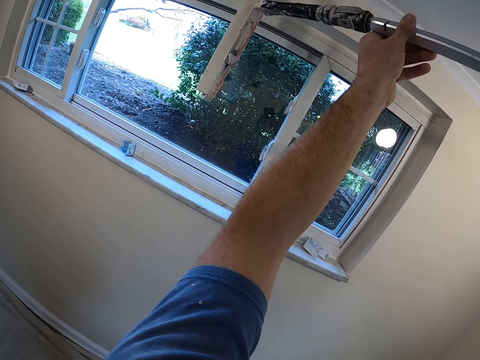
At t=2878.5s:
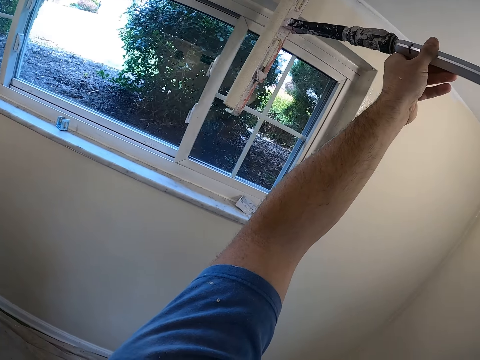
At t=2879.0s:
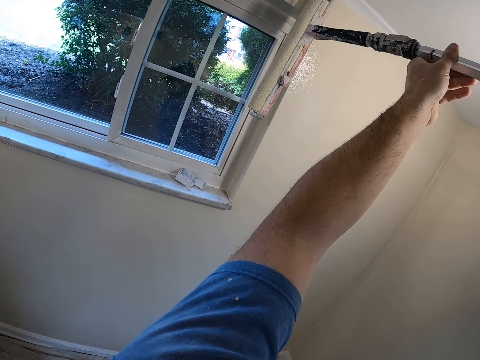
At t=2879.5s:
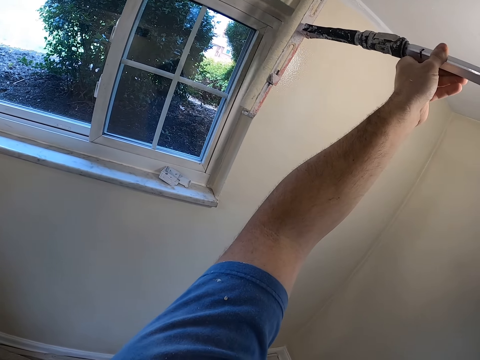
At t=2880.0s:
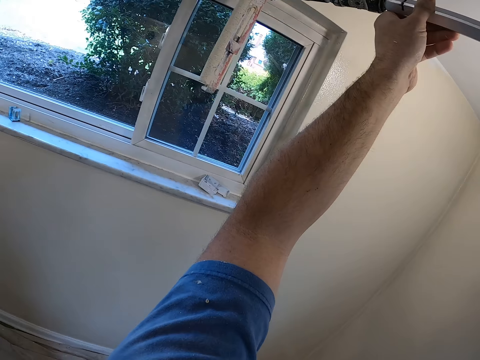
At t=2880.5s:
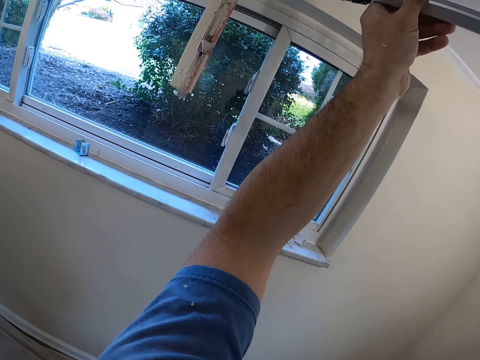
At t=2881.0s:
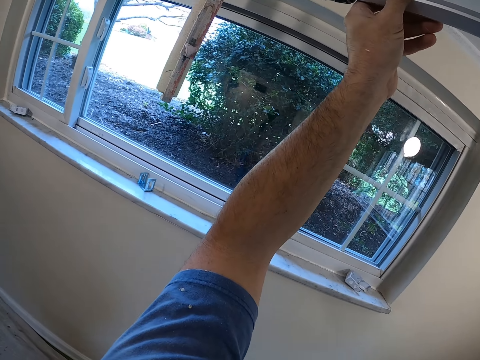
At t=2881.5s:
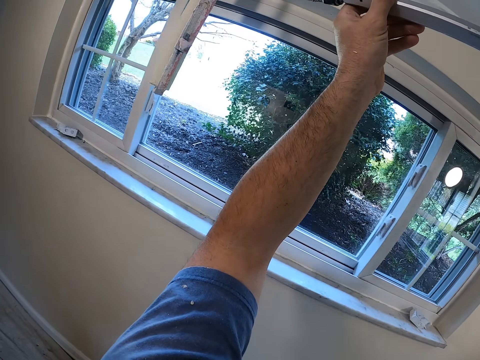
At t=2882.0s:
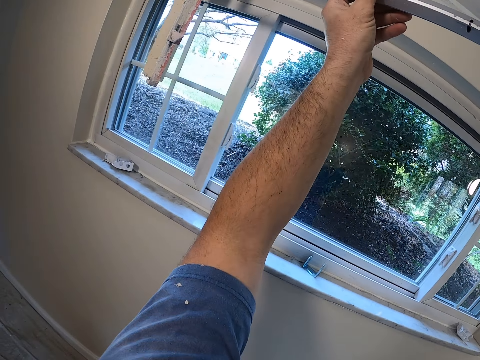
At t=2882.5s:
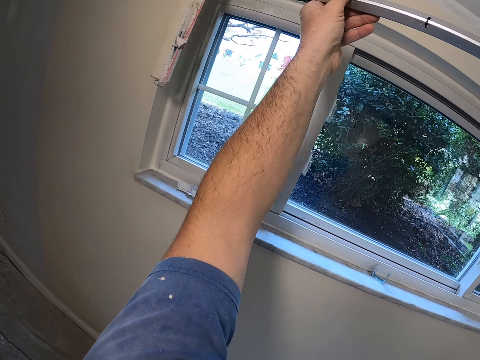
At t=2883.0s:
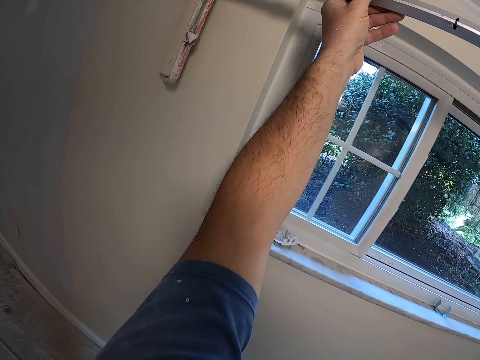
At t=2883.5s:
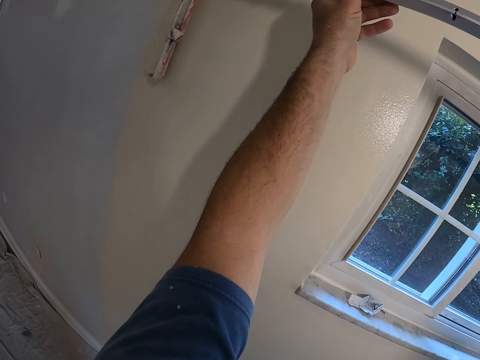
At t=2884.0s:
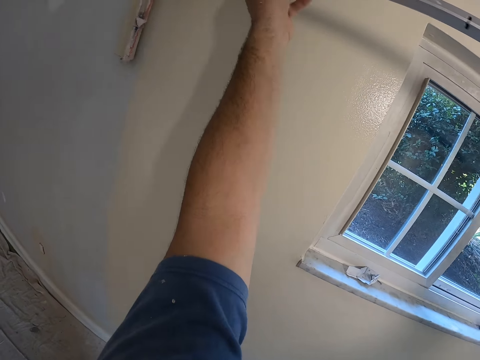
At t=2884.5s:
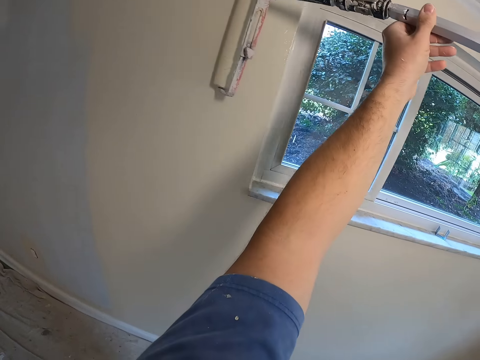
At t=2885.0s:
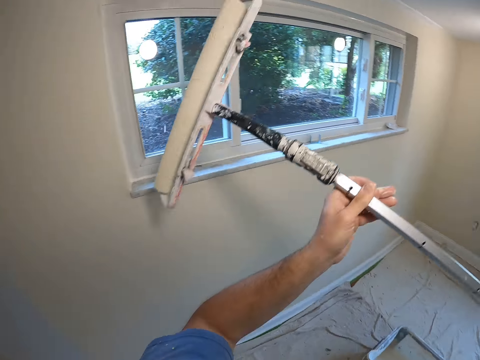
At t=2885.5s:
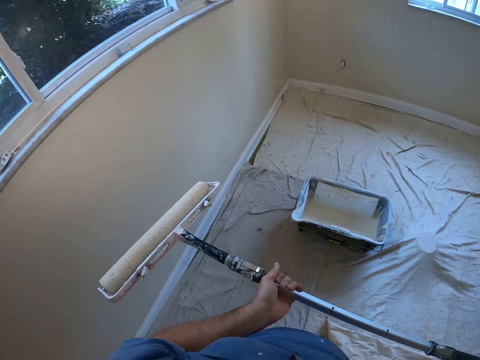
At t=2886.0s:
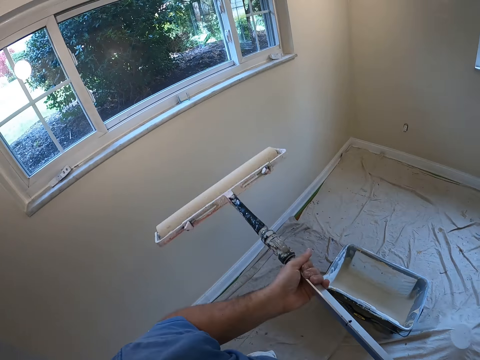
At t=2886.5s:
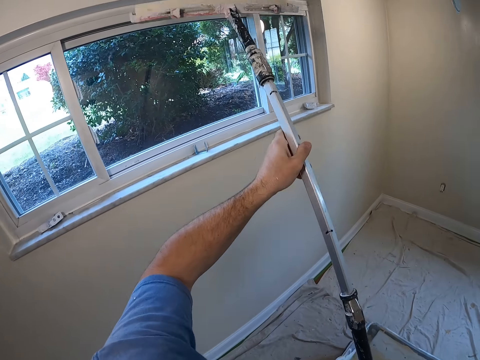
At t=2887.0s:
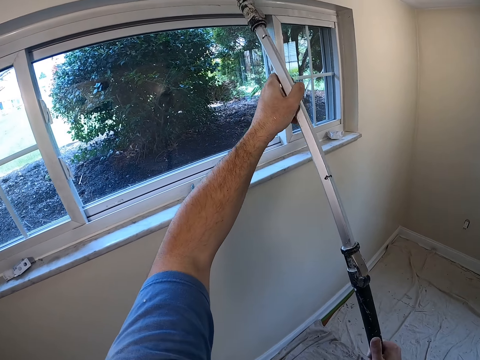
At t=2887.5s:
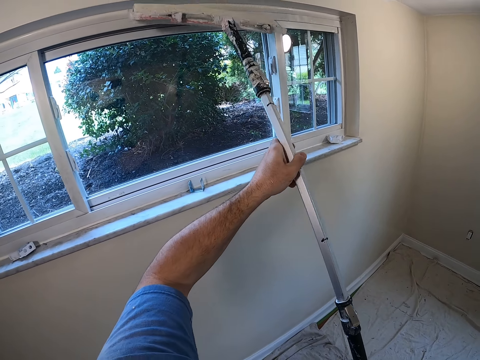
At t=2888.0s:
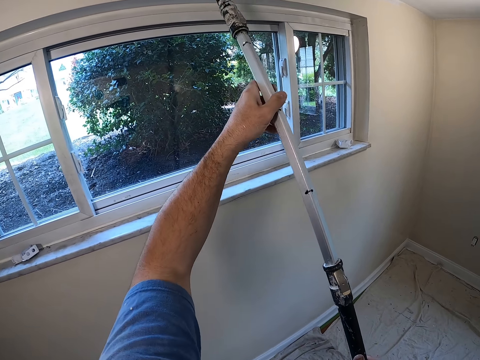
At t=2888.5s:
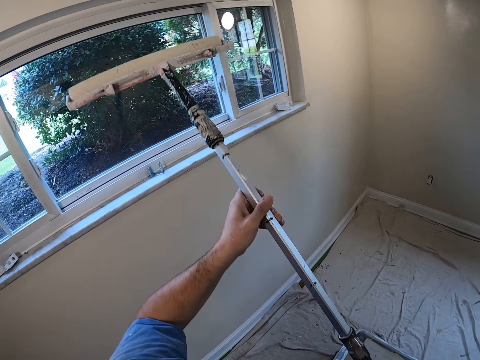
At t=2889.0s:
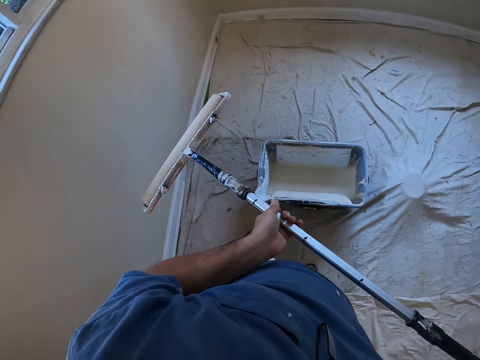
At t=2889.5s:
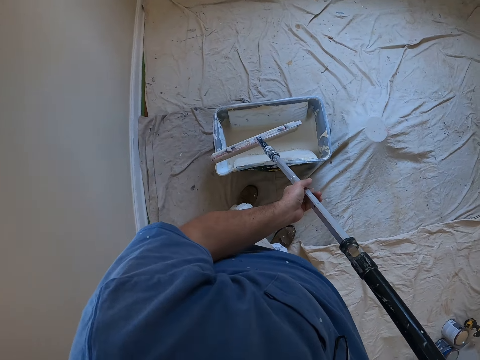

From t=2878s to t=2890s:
The camera wearer stops painting. They paint the wall.

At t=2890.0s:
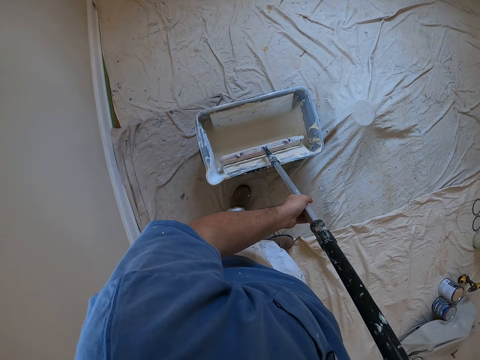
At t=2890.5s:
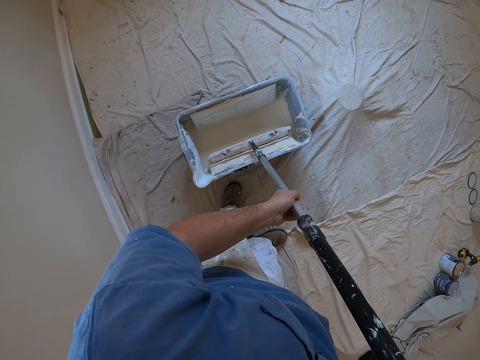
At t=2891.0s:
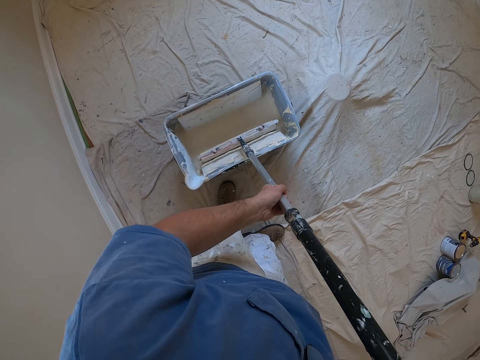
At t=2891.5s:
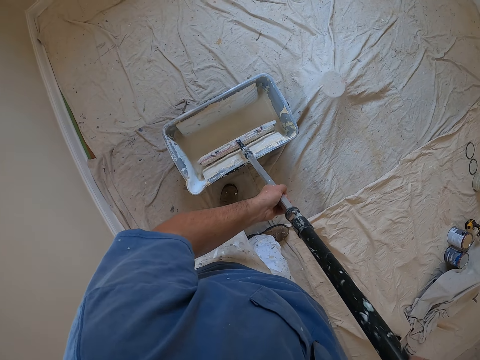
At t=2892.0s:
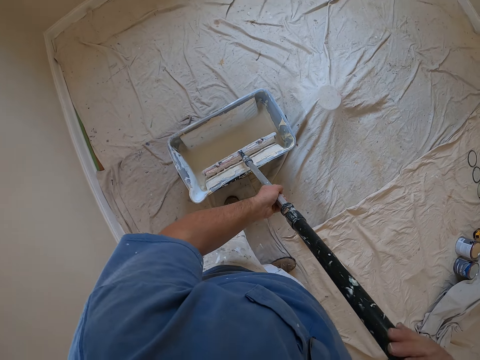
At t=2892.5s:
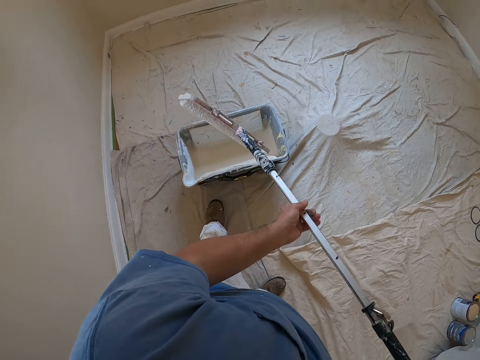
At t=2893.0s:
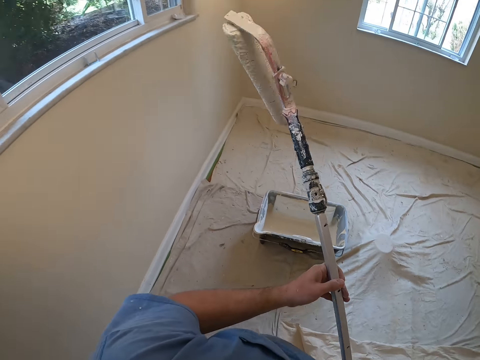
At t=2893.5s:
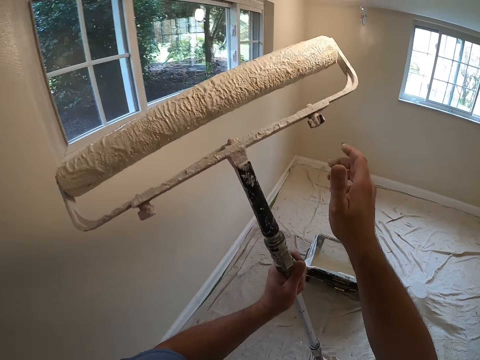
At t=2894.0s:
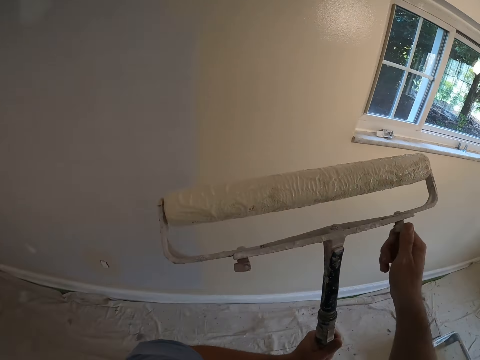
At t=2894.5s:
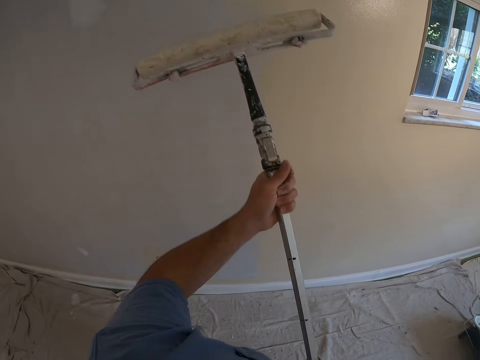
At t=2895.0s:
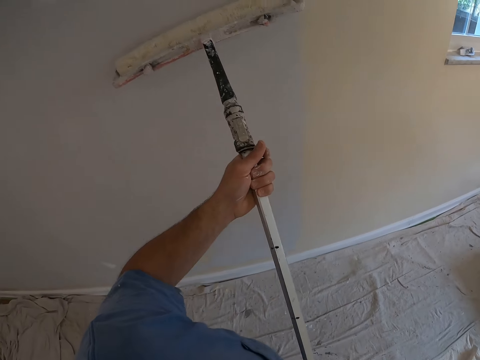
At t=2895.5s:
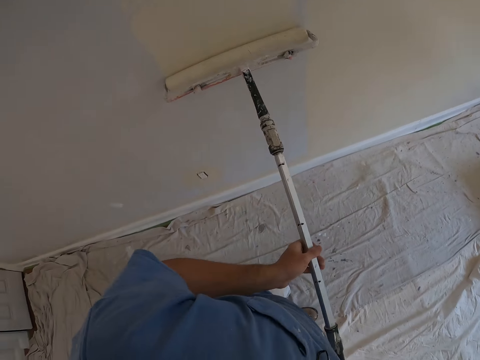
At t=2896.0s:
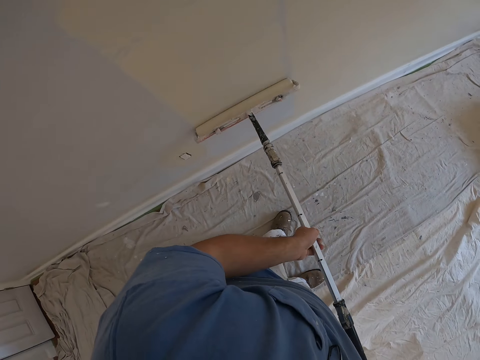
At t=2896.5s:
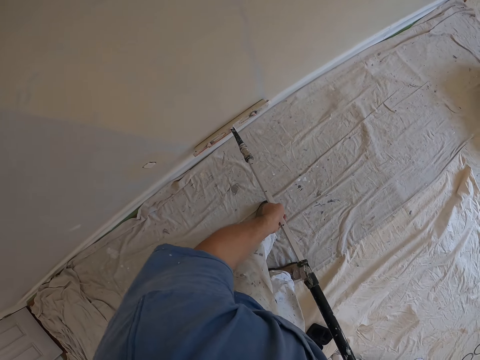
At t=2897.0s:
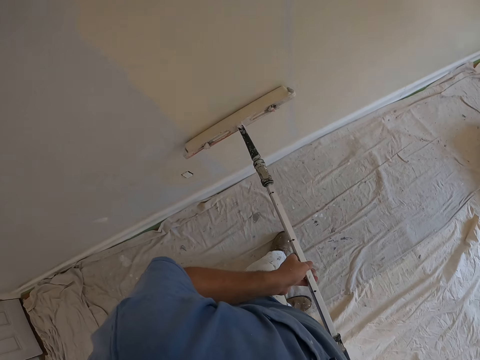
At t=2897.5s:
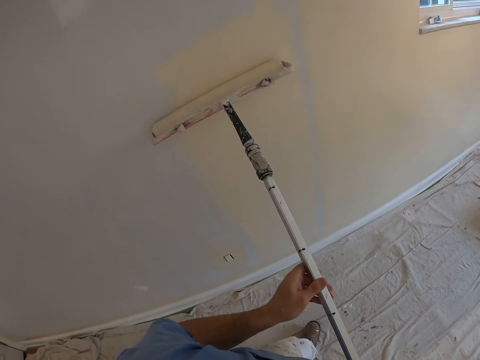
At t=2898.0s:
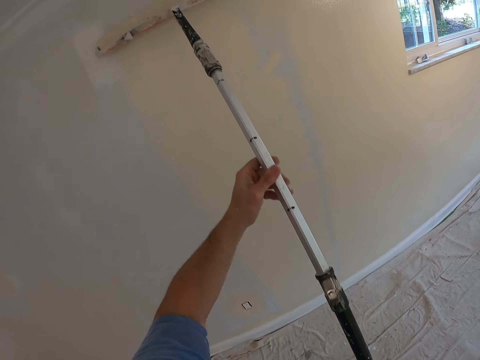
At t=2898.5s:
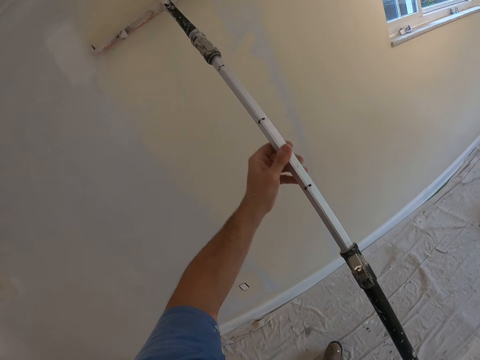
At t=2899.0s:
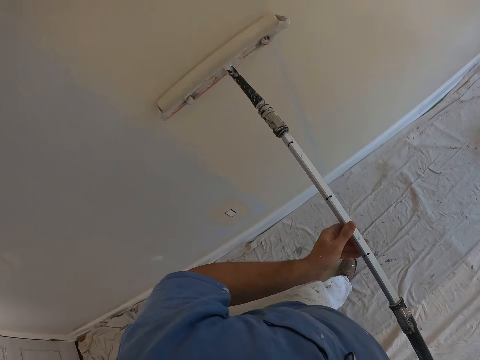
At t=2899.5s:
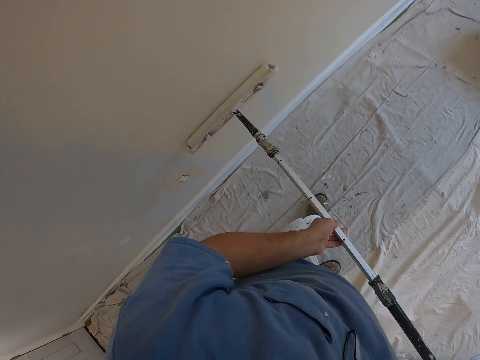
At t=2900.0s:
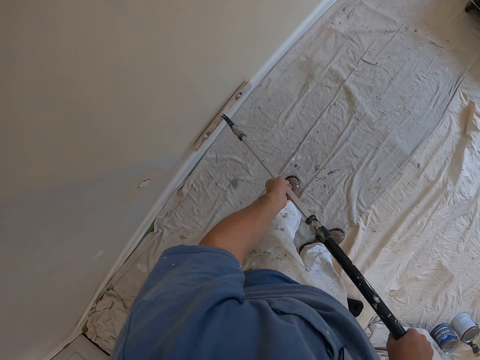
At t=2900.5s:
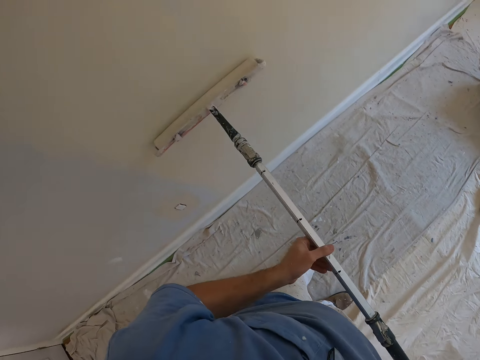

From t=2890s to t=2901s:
The camera wearer takes more paint from a paint bucket with the paint roller. He touches the paint roller with his right hand. He paints the wall with the paint roller.

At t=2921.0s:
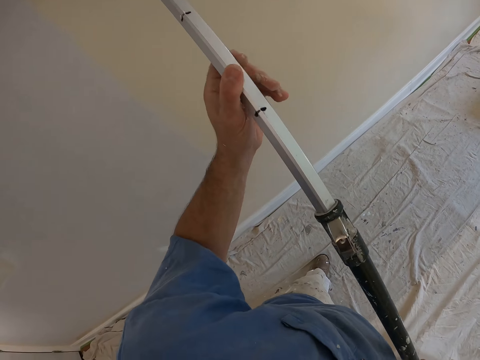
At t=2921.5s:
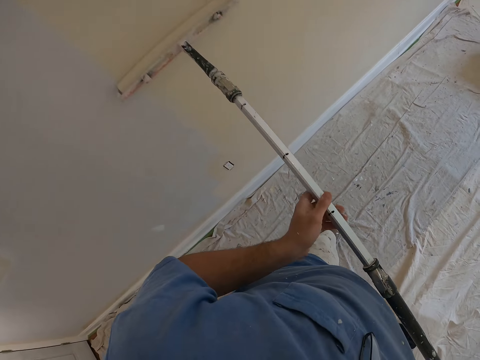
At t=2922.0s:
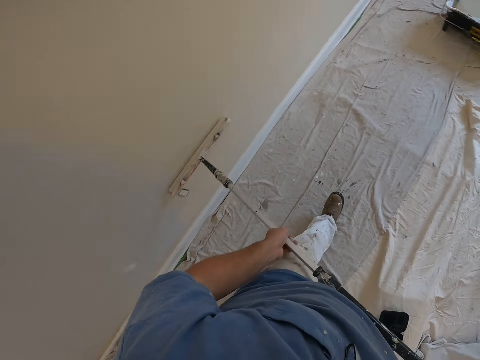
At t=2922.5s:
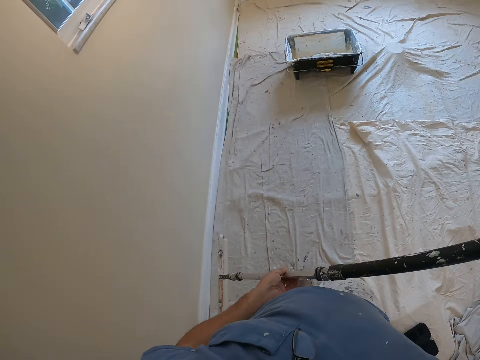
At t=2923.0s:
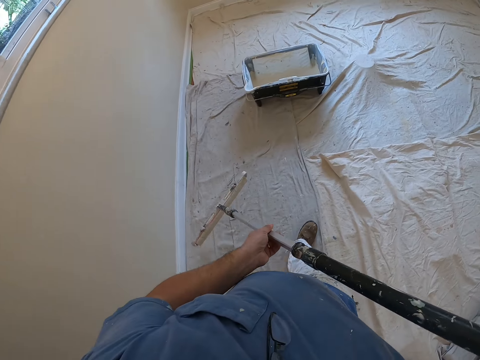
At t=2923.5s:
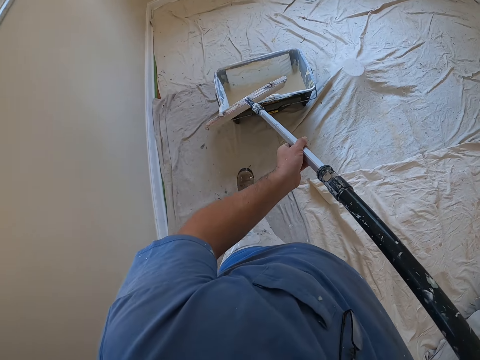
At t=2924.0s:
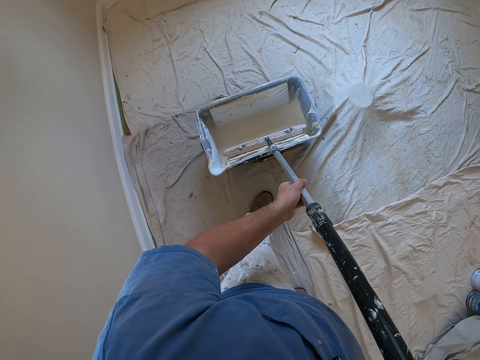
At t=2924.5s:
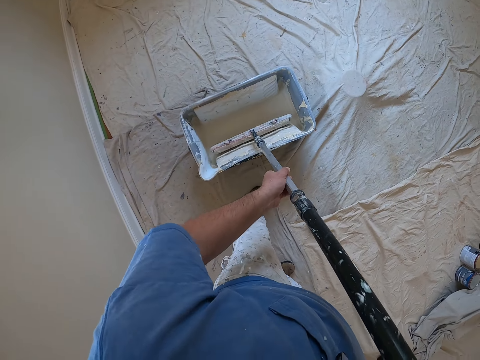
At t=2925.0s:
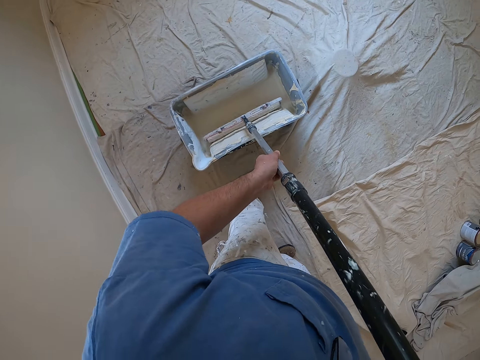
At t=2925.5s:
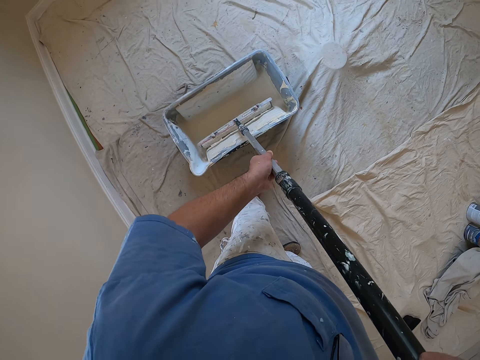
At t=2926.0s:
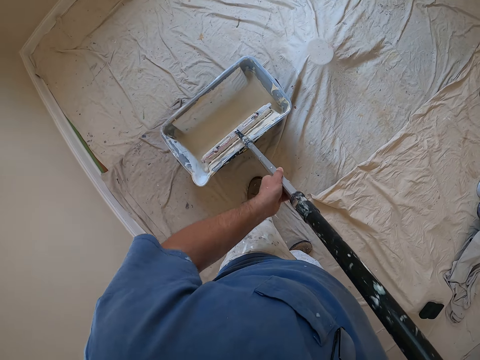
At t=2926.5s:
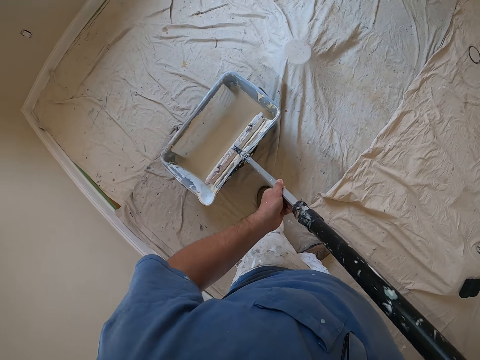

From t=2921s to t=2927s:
The camera wearer walks to the paint bucket. They take more paint from the paint bucket with the paint roller.
